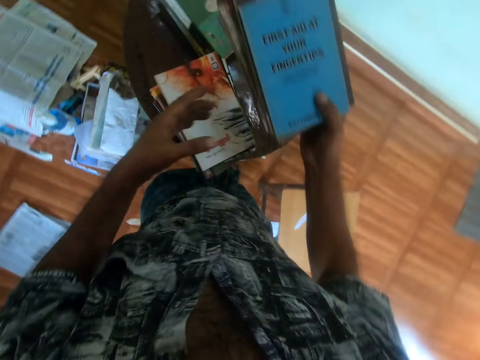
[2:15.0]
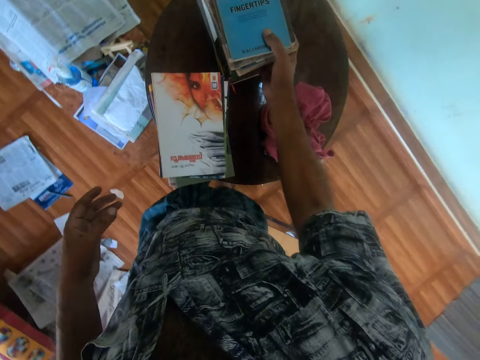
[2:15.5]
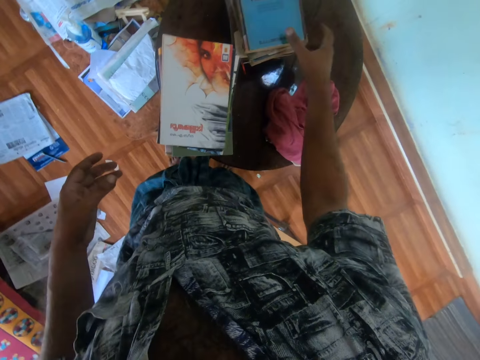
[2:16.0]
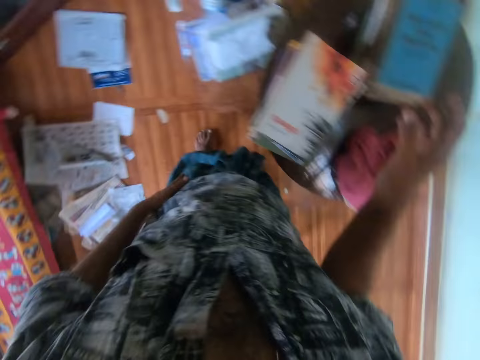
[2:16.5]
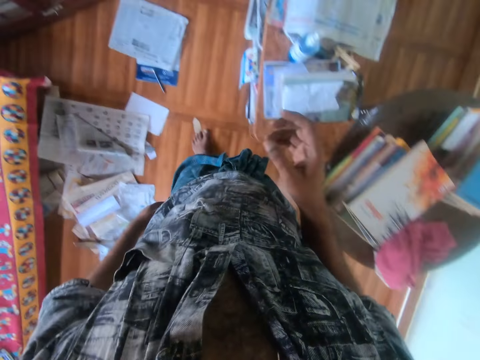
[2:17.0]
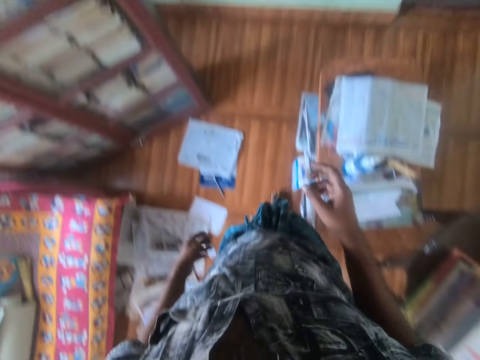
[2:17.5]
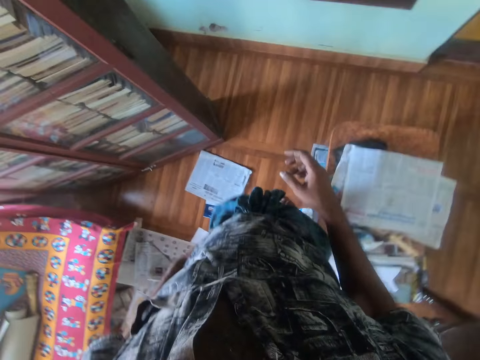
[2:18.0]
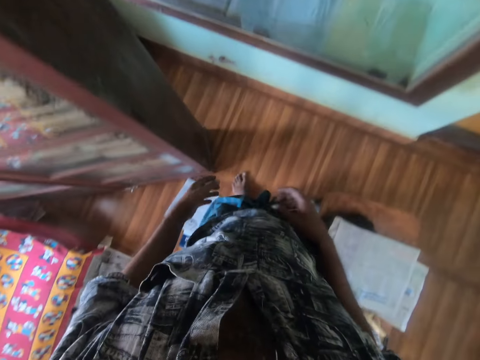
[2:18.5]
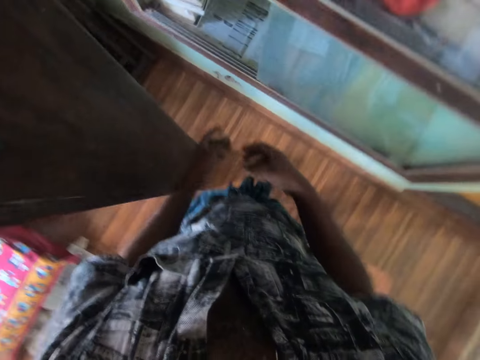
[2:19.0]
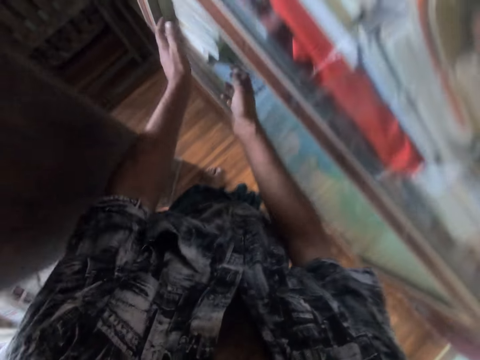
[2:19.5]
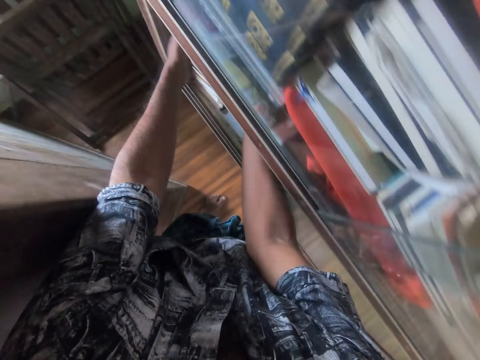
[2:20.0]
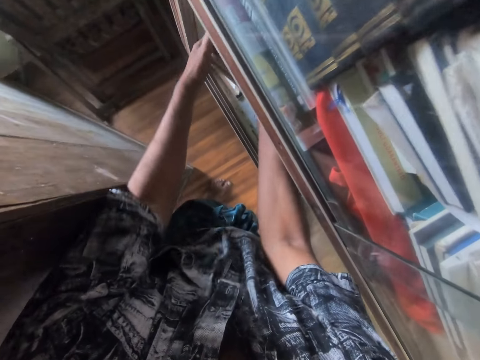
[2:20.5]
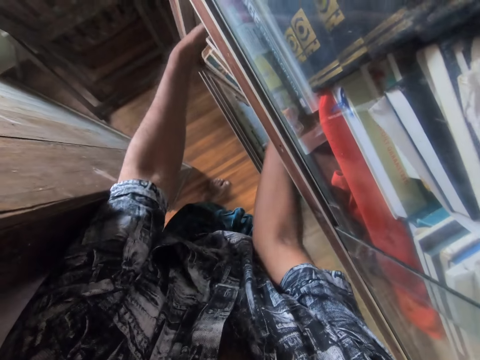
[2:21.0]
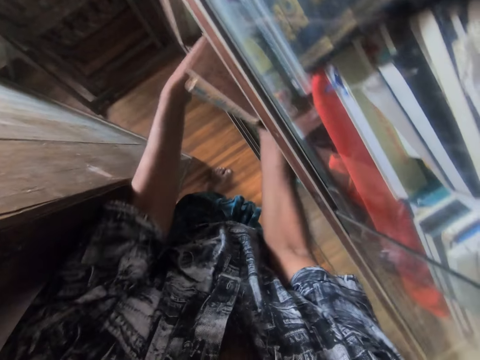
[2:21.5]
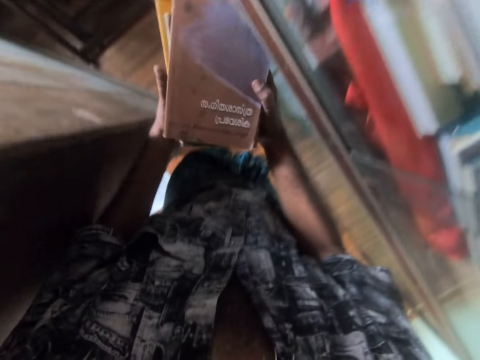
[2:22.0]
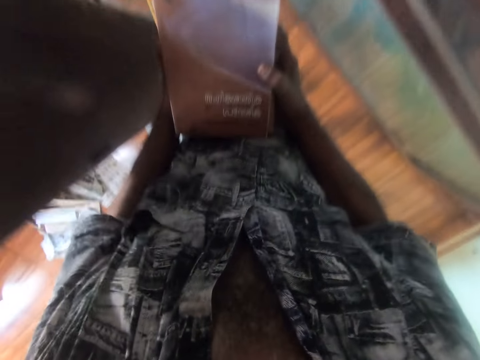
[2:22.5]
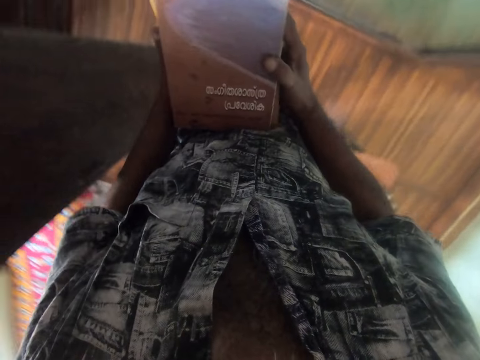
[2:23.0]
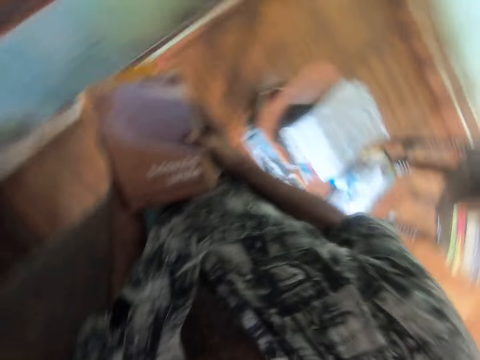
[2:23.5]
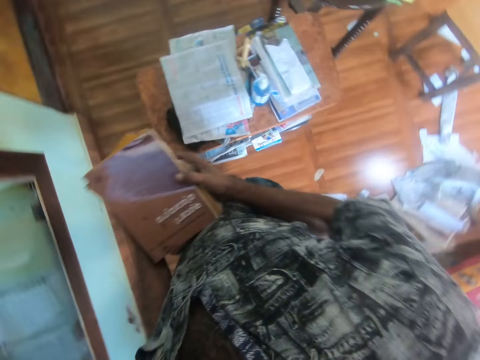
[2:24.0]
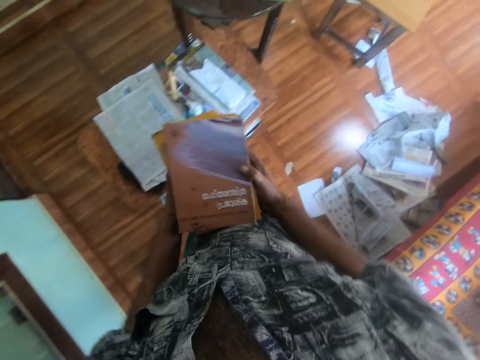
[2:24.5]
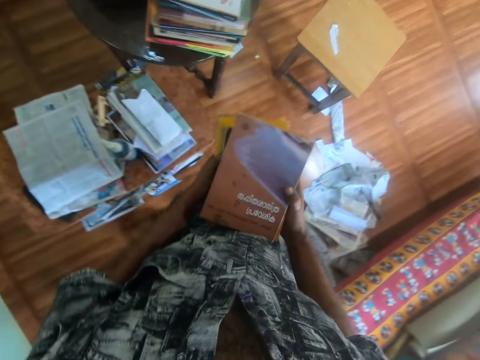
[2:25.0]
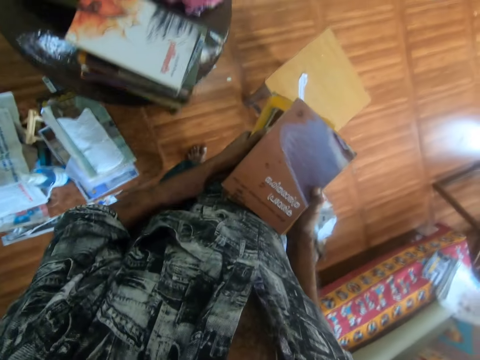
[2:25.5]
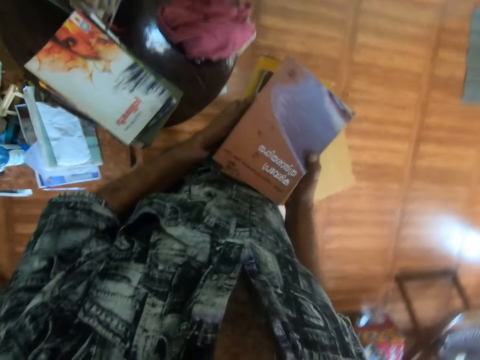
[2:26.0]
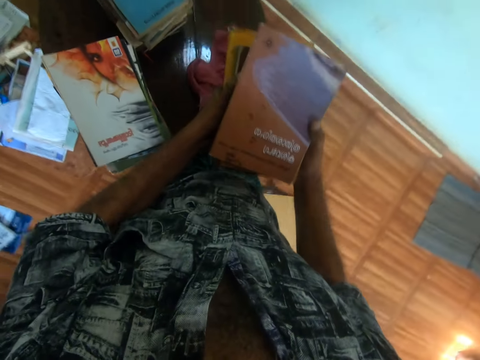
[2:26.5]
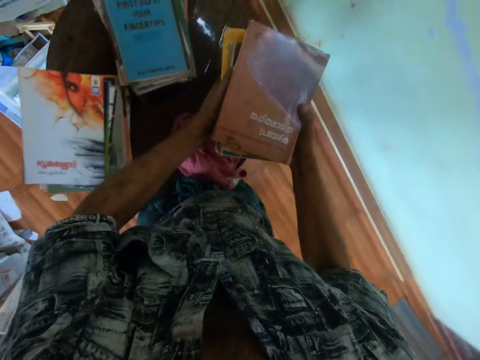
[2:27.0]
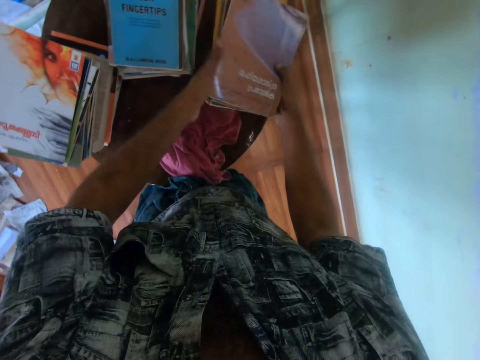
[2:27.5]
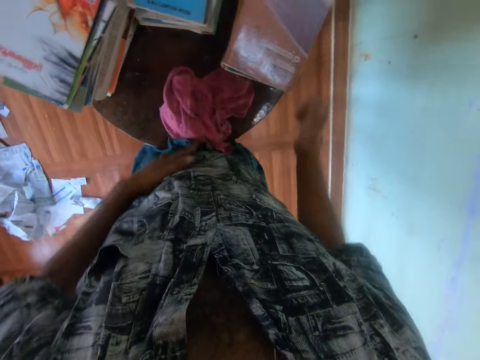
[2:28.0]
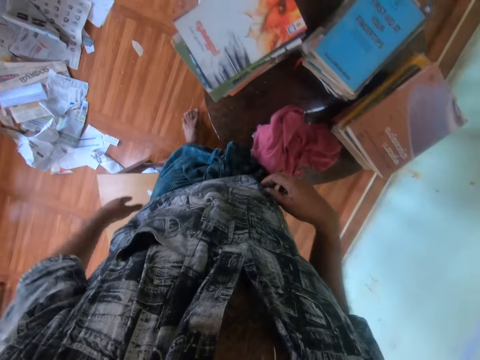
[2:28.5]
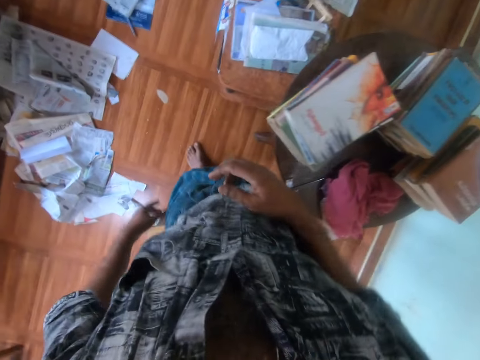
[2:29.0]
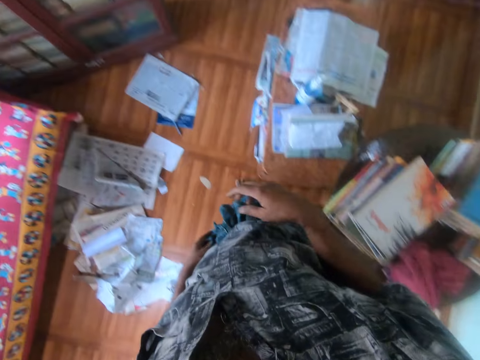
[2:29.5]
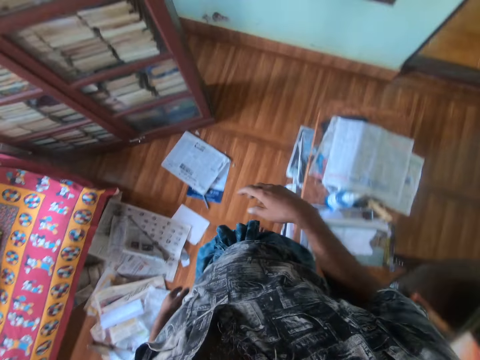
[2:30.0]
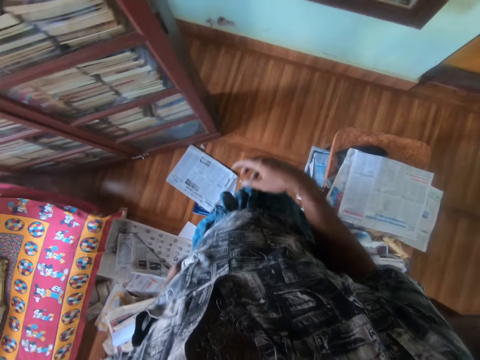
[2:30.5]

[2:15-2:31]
The camera wearer drops the books on the table with his right hand. He speaks. He picks up some books from the shelf with both hands. He places the books in his hands on the table.

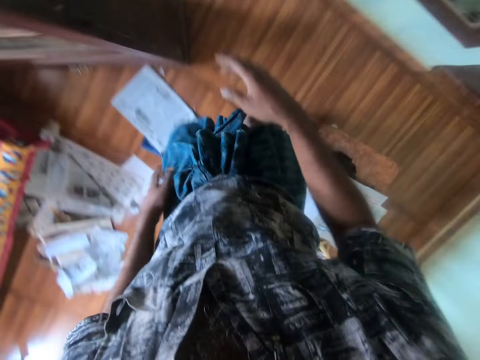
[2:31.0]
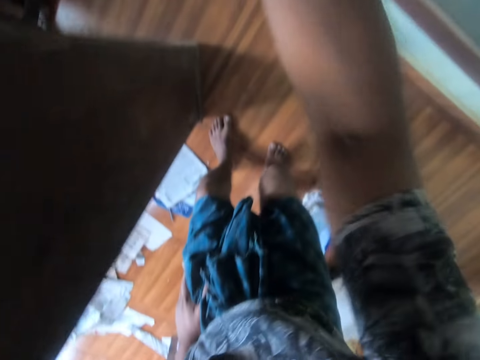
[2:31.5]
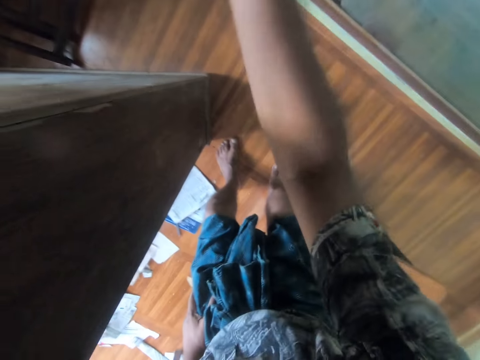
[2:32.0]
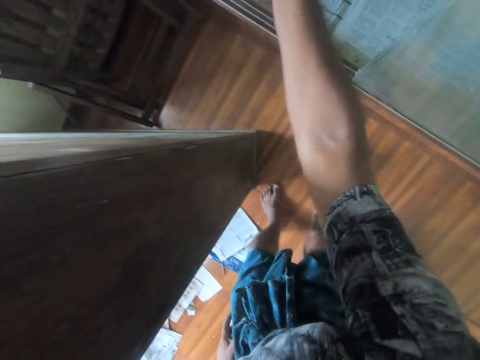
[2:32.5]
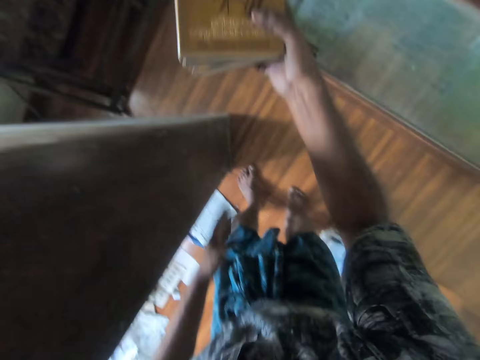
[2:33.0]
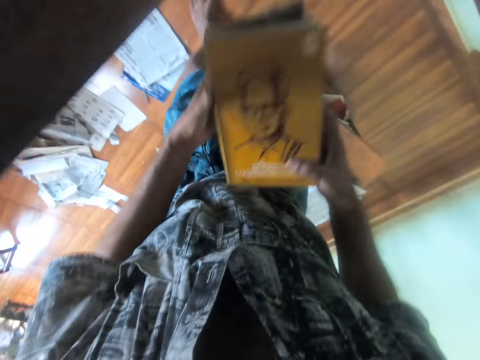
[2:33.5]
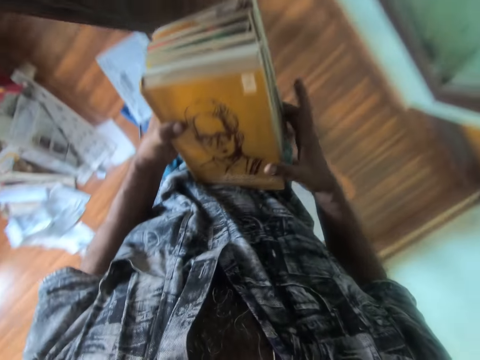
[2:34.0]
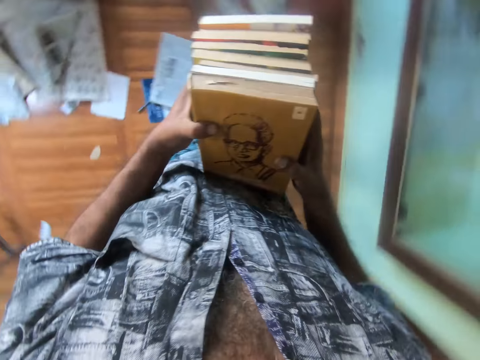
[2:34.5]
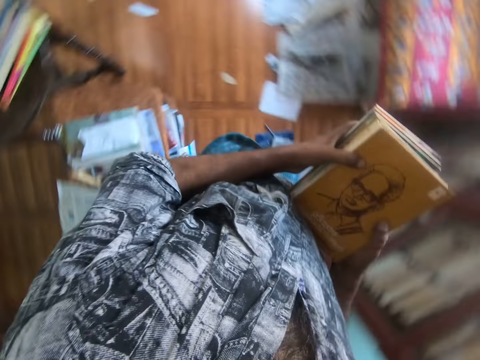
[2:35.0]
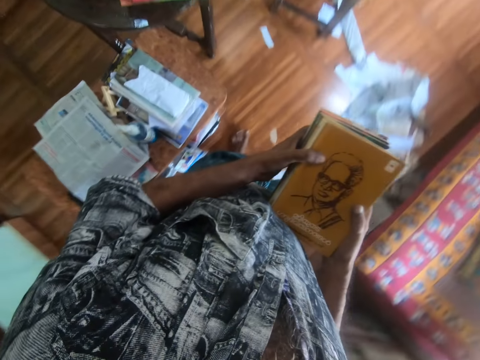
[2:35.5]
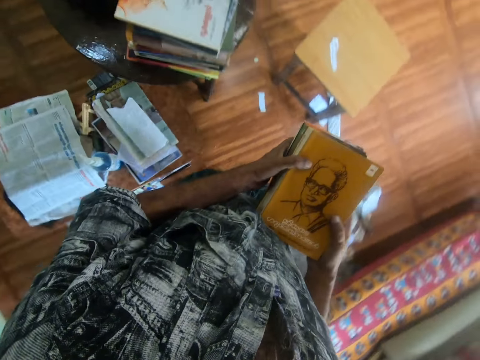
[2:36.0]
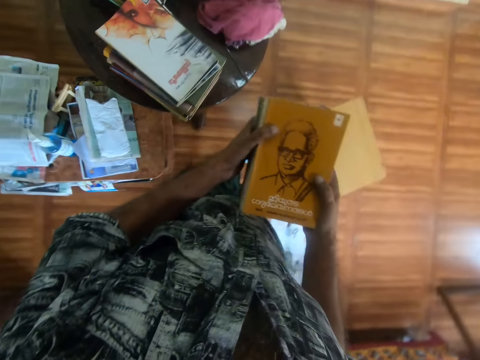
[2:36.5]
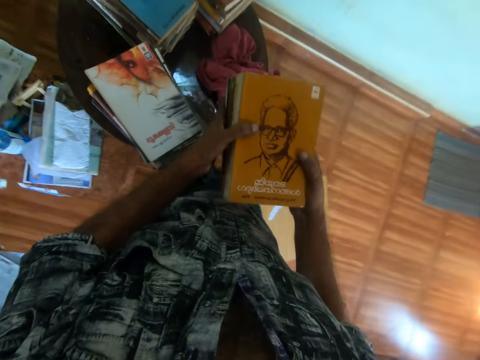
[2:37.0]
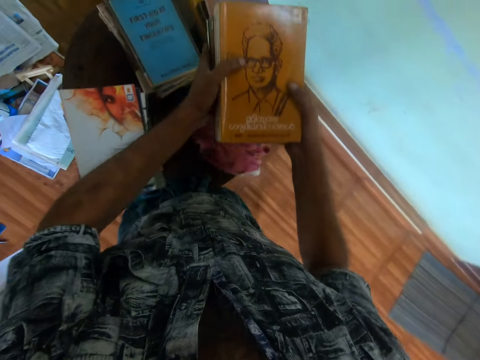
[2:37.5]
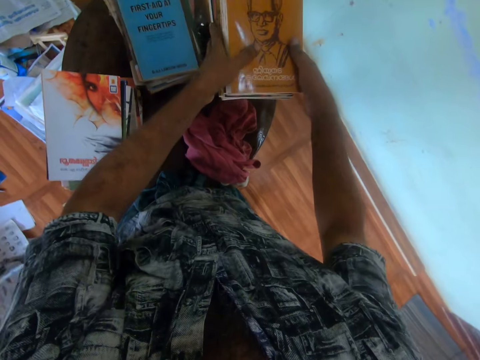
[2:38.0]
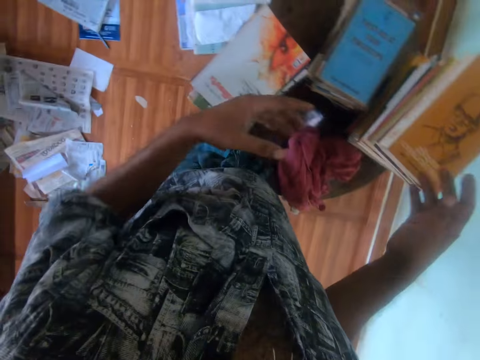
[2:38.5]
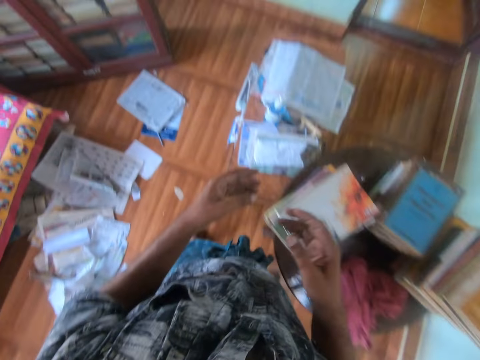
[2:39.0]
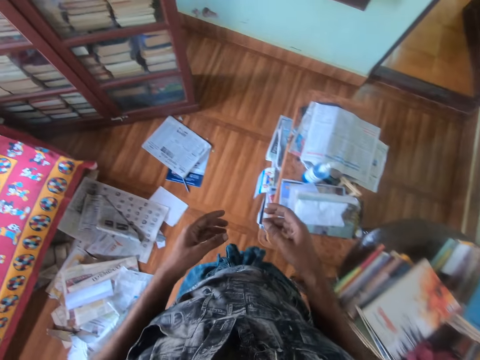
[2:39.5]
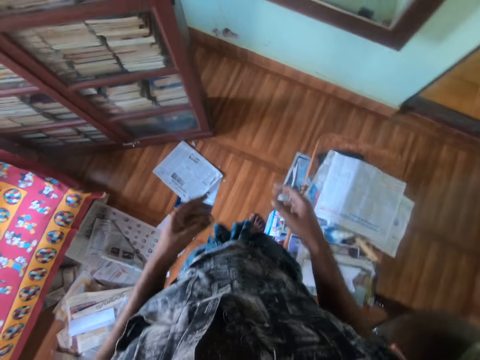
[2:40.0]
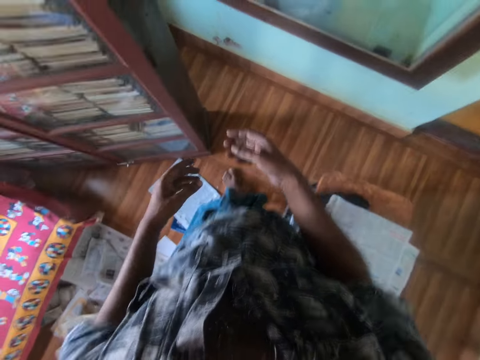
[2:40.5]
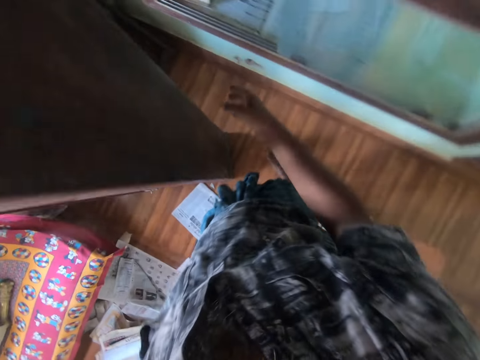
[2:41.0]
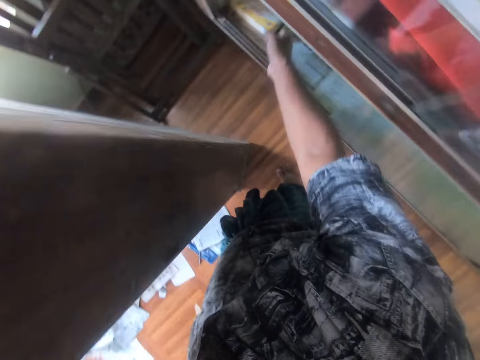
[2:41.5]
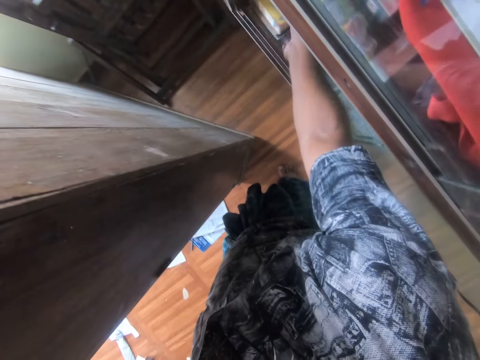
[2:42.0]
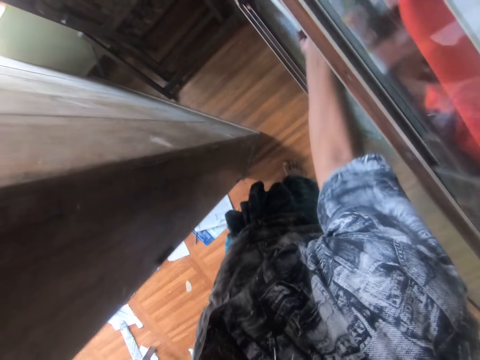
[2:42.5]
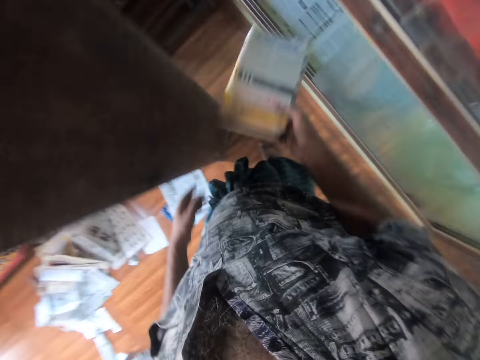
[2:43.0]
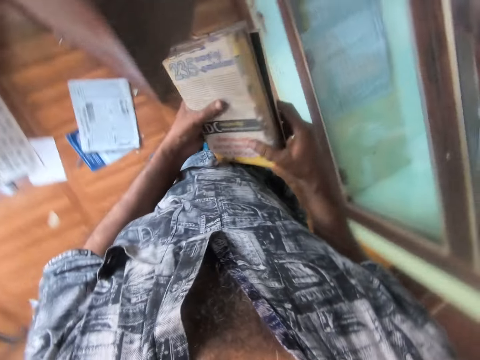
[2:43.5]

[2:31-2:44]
The camera wearer picks up some books from the shelf with his right hand. He holds the books with both hands. He places the books in his hands on the table. He picks up some books on the shelf with his right hand. He passes the book in his right hand to his left hand.
